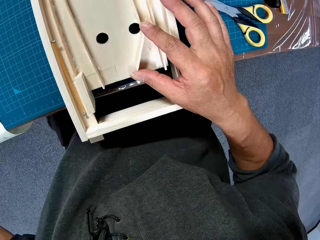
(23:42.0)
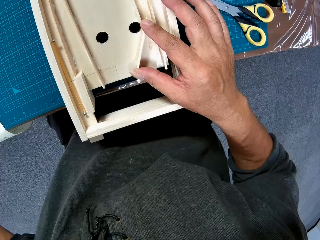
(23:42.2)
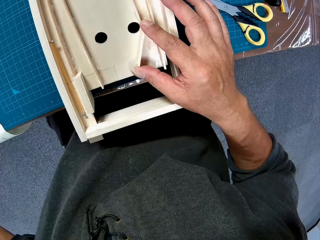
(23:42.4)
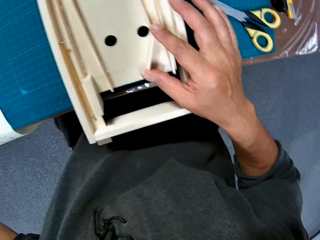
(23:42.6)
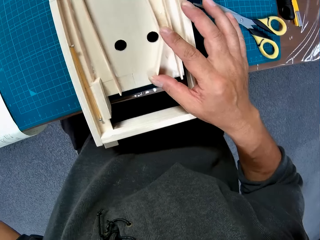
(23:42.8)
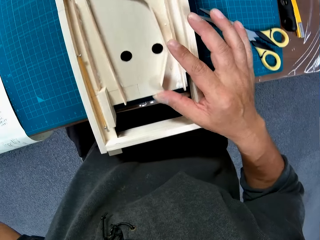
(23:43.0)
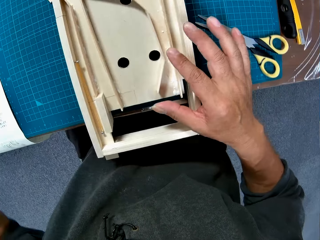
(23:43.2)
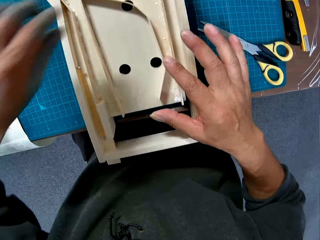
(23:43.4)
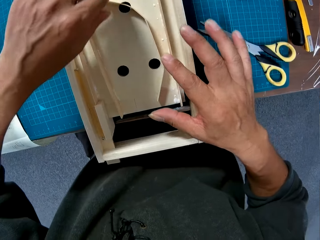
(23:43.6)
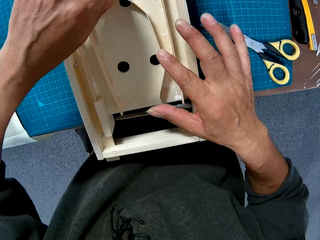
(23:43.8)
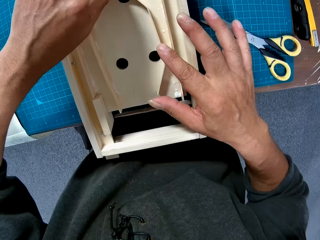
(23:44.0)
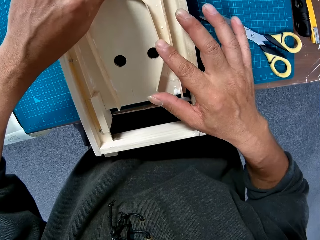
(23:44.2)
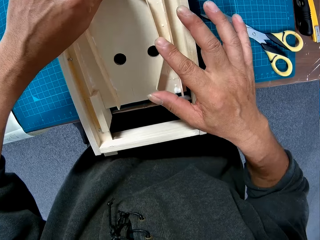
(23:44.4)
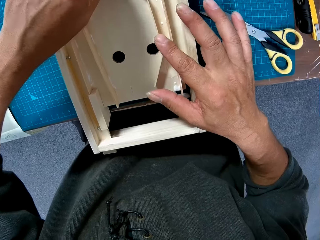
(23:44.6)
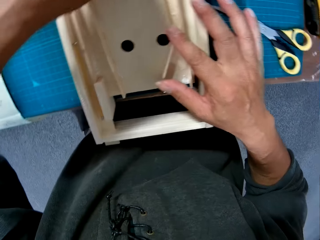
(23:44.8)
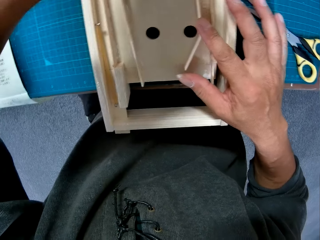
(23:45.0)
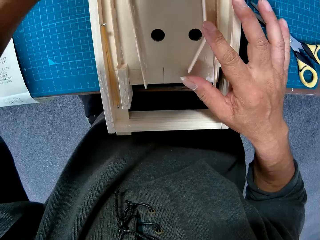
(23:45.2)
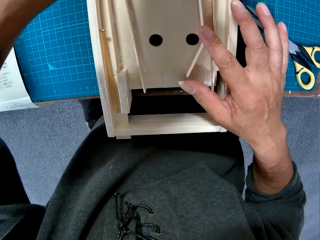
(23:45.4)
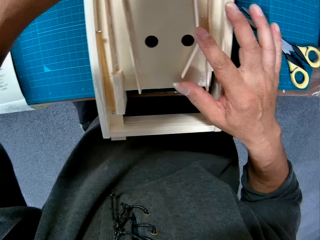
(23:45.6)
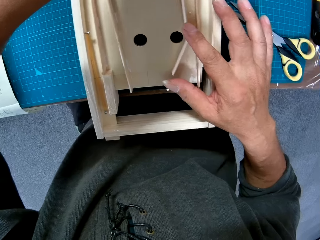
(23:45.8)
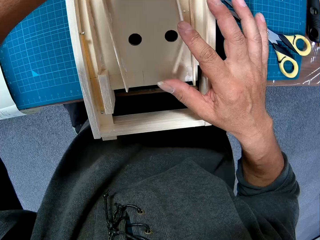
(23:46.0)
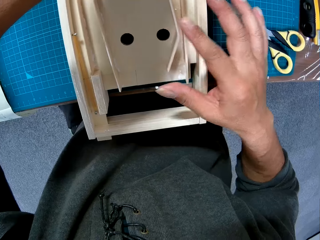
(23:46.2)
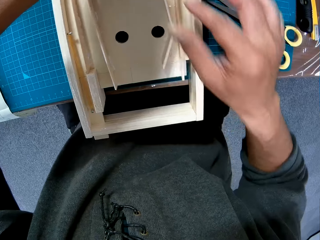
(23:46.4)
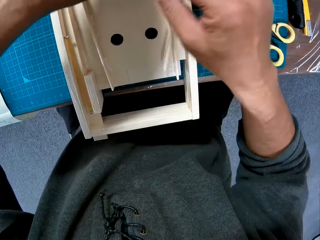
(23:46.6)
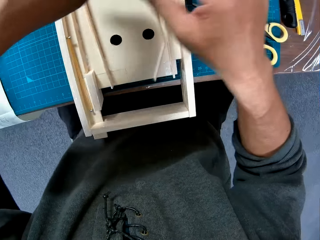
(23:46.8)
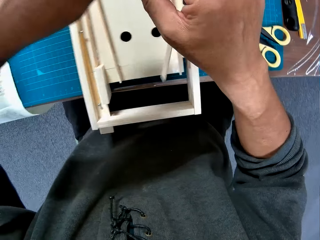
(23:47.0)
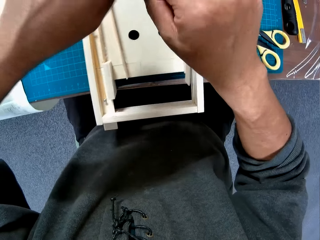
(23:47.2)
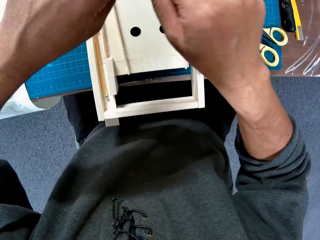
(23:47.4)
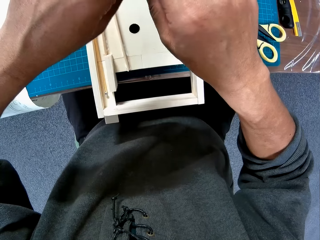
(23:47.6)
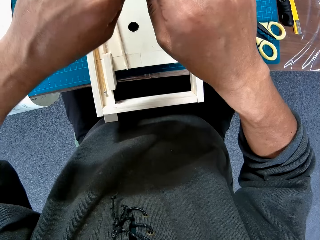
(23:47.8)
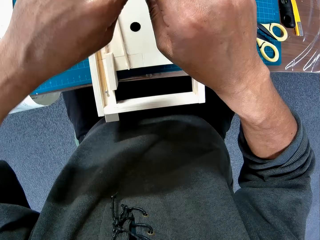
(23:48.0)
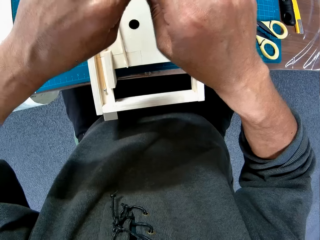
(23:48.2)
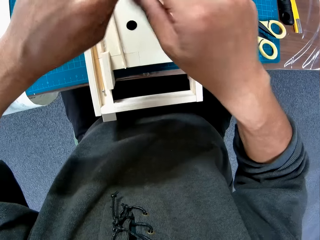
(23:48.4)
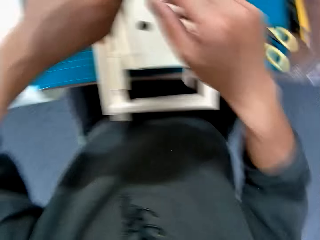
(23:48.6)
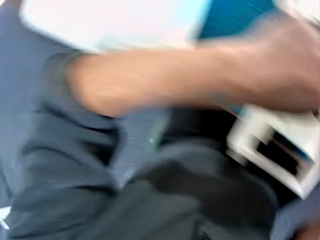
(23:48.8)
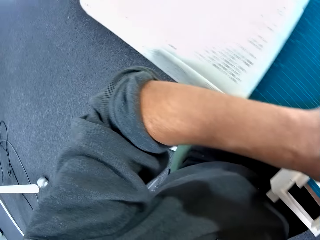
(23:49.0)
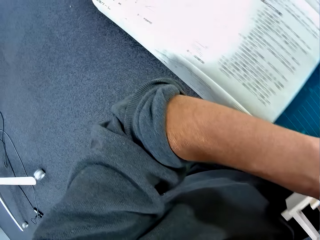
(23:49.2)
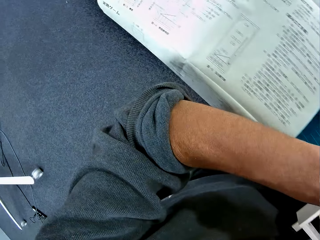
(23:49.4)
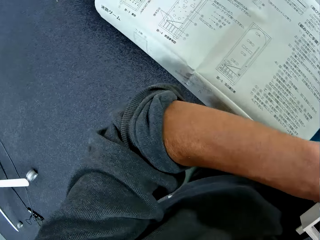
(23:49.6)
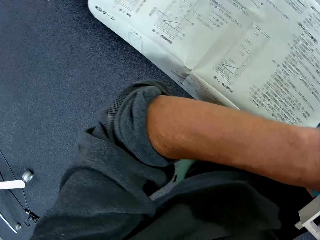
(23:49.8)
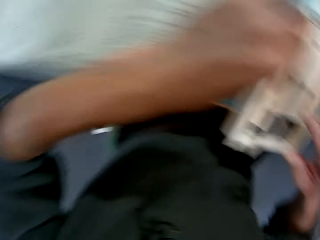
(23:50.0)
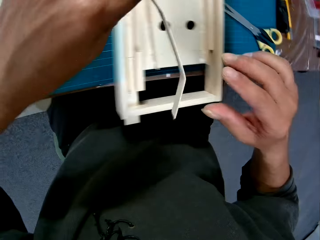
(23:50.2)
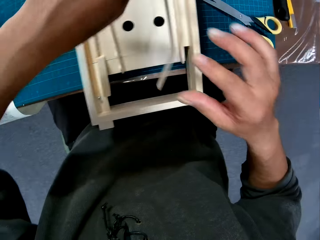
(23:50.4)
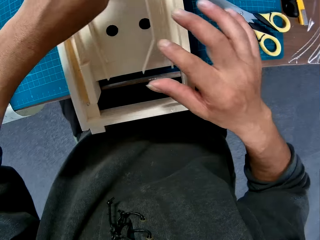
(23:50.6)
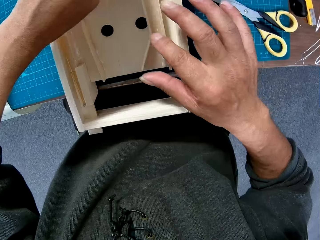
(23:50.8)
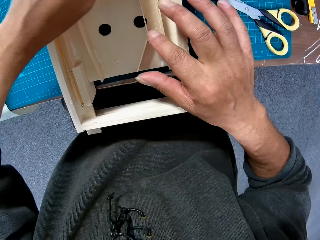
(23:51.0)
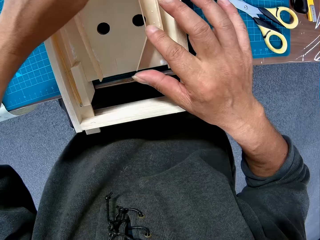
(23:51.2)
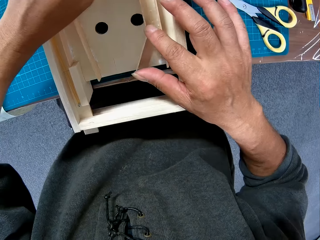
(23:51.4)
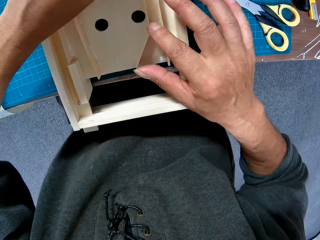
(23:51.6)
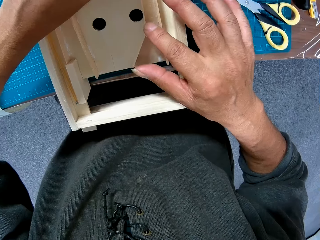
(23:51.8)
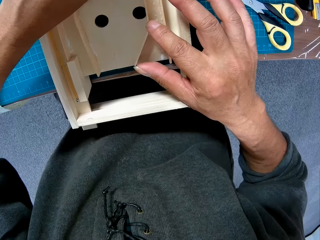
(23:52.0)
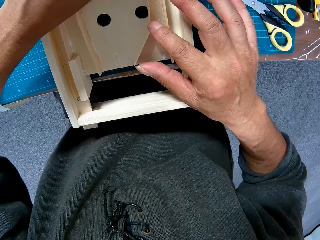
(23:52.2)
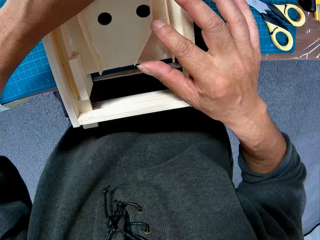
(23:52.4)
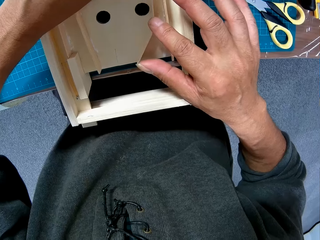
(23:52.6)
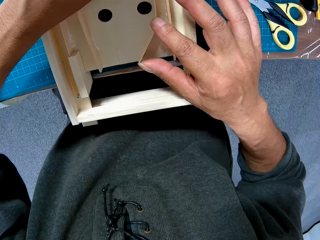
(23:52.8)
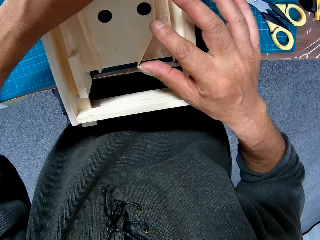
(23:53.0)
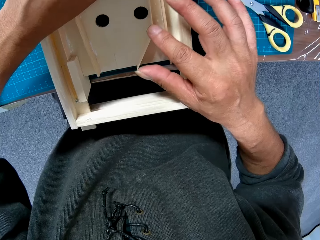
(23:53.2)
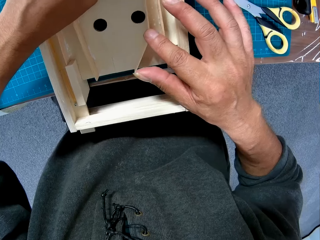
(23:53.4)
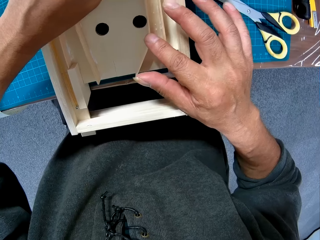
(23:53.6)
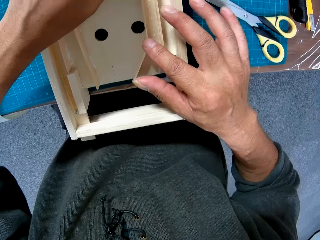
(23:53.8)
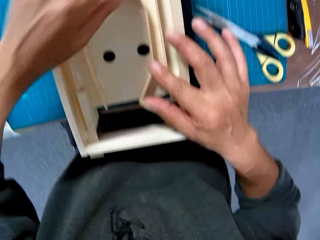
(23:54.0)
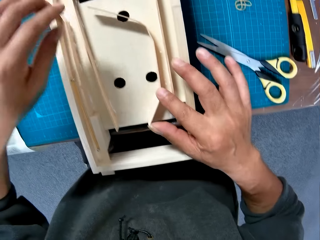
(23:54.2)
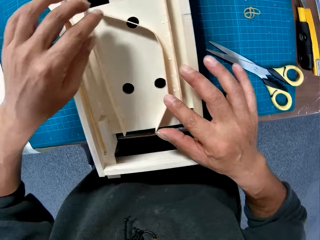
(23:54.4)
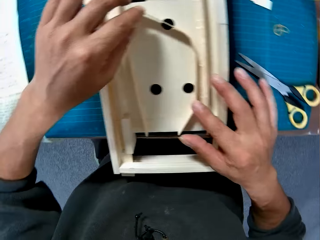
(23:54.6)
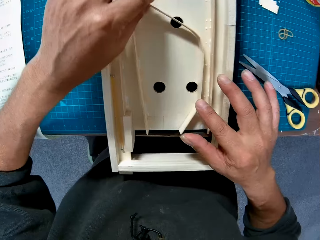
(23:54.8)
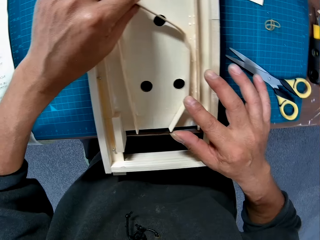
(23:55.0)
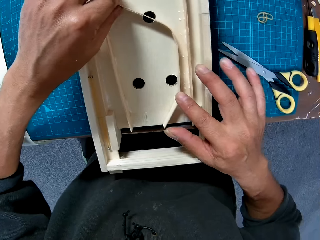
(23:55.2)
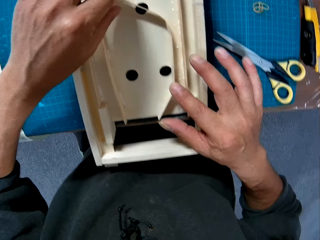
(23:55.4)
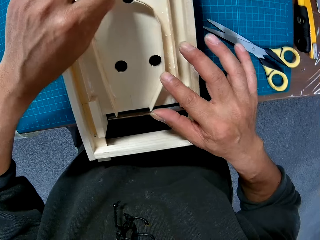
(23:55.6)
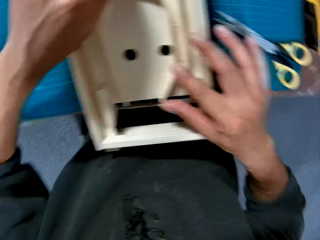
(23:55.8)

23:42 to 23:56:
The camera wearer adjusts the piece of wood within the wooden model with both hands. He touches the woodcraft with both hands. He removes his hand from the woodcraft. He bends the piece of wood with both hands. He holds the piece of woodcraft. He drops the piece of wood in the wooden model with his right hand.

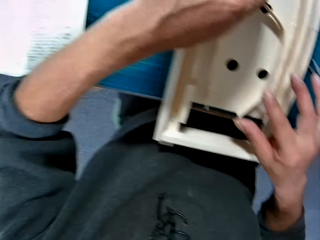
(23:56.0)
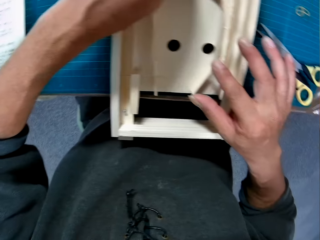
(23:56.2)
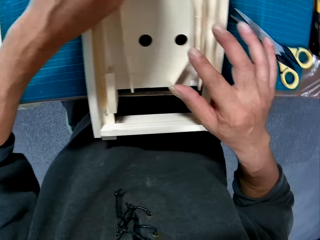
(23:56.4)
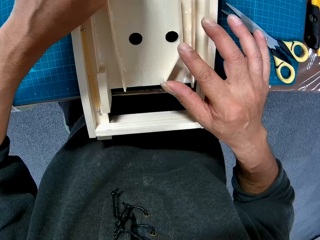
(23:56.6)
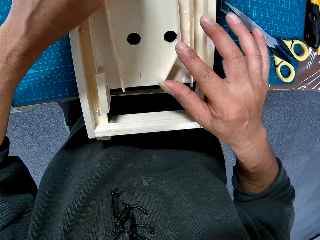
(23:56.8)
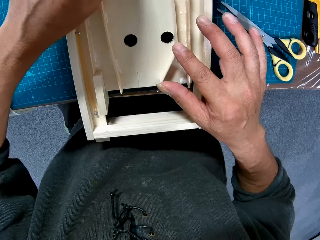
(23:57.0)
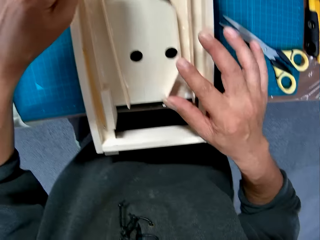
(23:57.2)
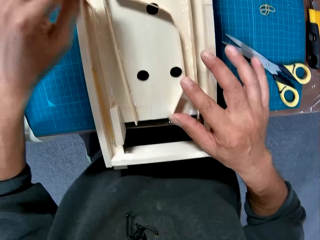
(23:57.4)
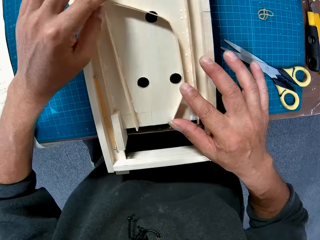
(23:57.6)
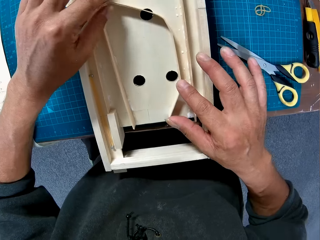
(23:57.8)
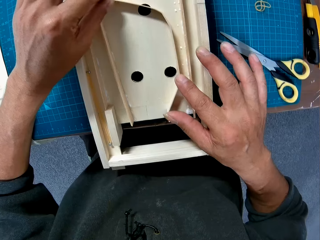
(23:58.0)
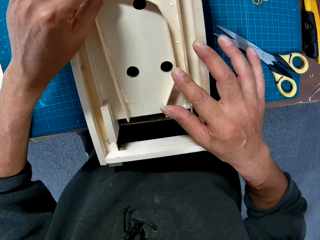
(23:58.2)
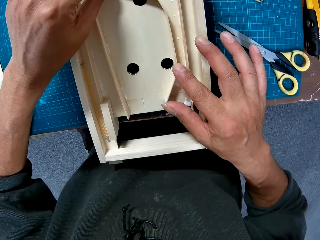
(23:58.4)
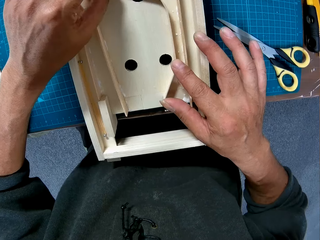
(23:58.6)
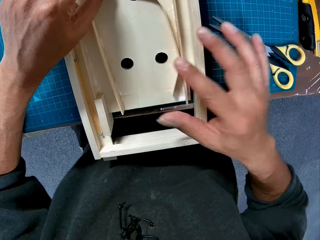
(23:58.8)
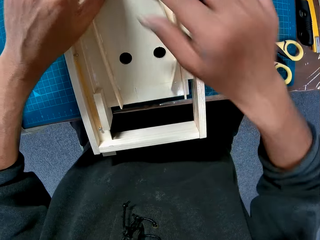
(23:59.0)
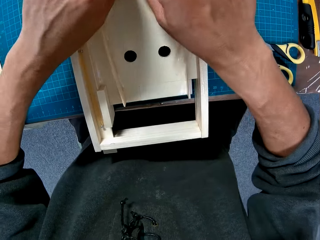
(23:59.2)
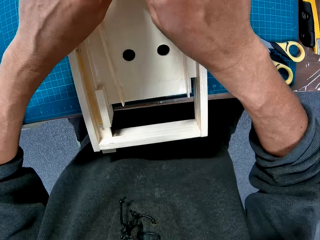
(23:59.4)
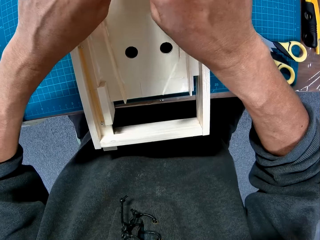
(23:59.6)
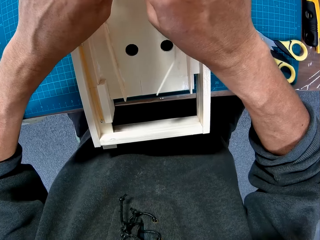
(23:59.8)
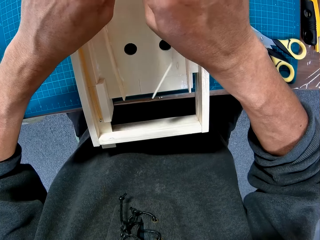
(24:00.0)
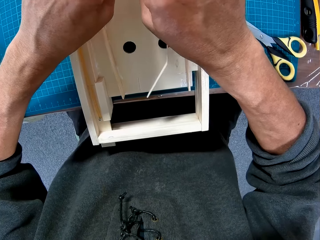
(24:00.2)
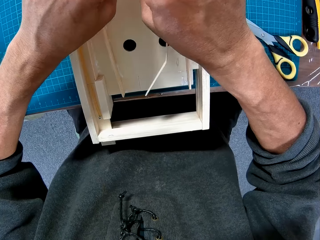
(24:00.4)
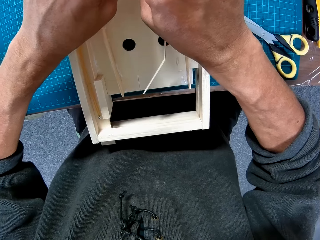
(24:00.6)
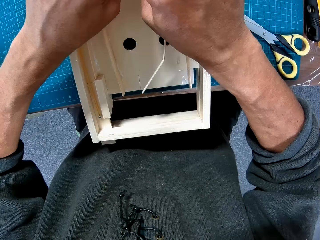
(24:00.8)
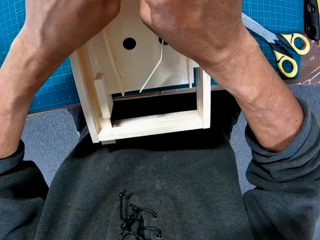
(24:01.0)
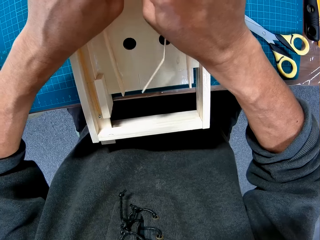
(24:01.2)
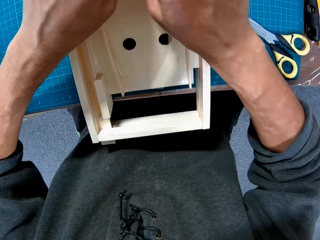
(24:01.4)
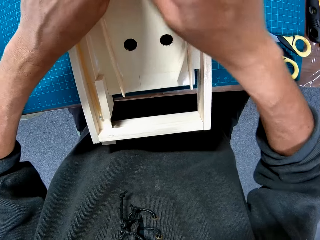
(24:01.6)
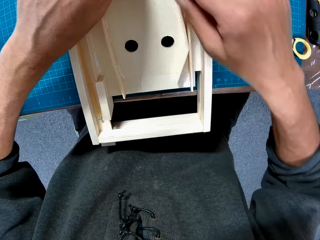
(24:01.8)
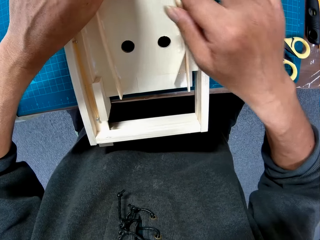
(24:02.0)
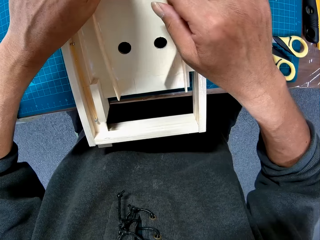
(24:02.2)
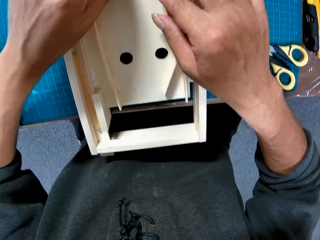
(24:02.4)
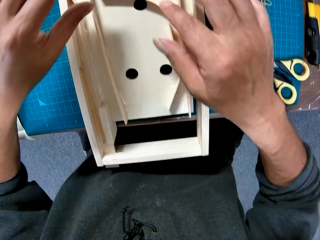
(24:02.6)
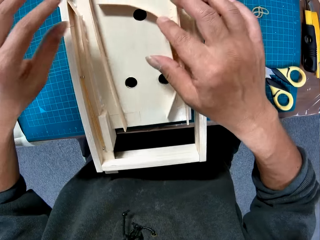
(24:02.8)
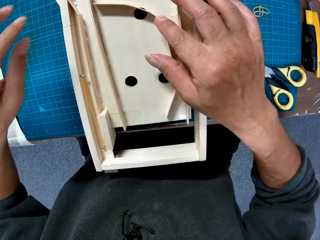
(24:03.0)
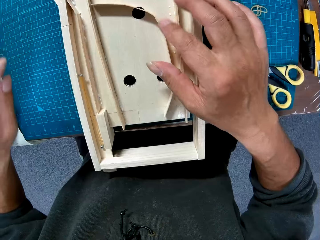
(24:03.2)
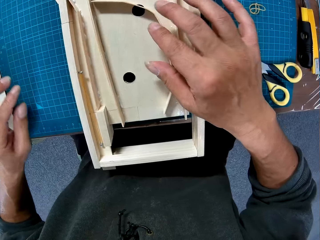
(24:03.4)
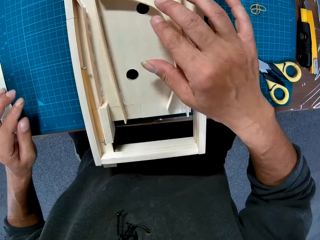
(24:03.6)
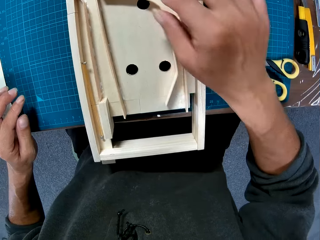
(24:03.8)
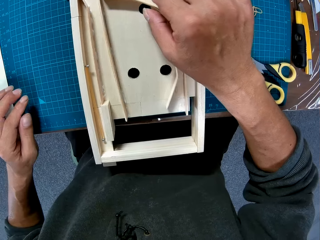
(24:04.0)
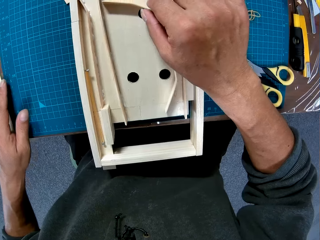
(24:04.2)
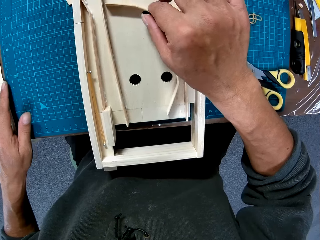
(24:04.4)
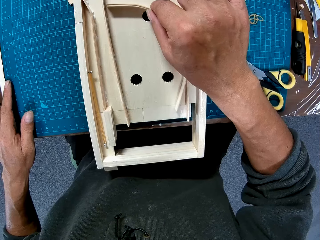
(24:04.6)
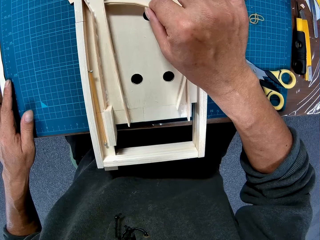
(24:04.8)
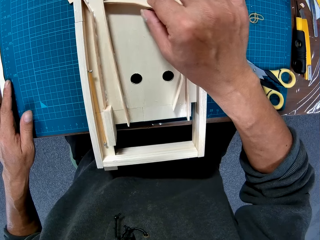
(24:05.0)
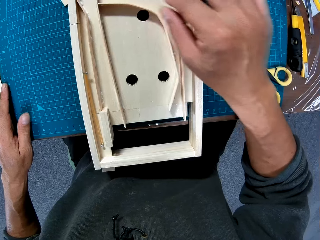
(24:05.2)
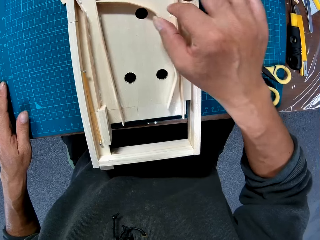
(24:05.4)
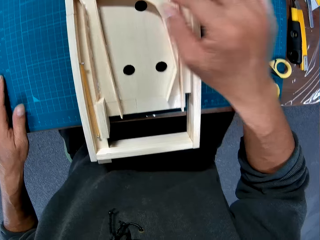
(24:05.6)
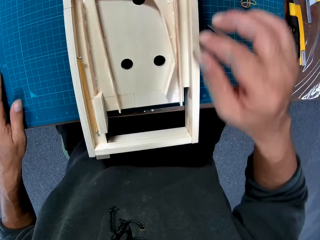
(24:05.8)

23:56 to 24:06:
The camera wearer bends the piece of wood with both hands. He holds the piece of woodcraft. He drops the piece of wood in the wooden model with his right hand. He removes both hands from the woodcraft. He moves the woodcraft.
